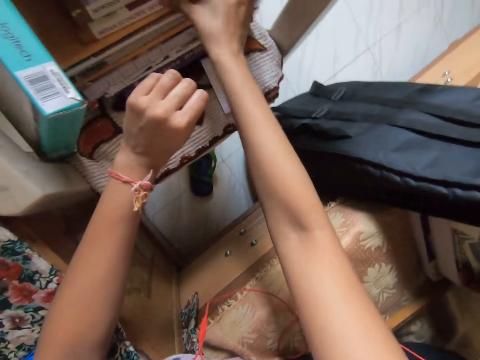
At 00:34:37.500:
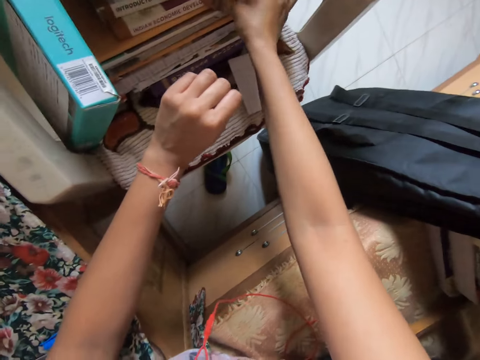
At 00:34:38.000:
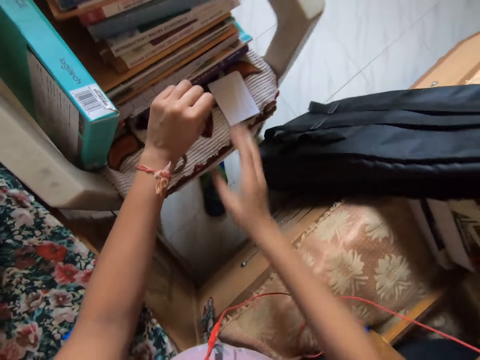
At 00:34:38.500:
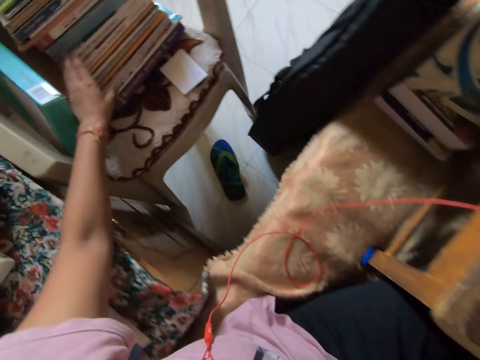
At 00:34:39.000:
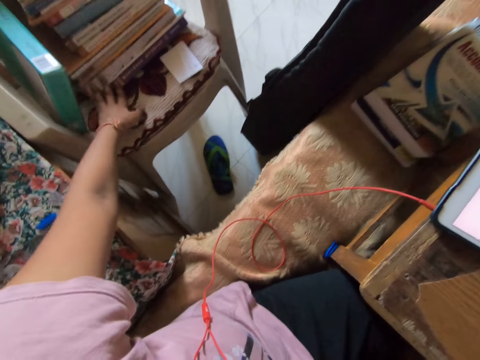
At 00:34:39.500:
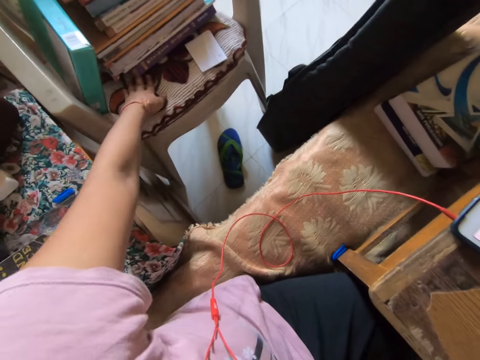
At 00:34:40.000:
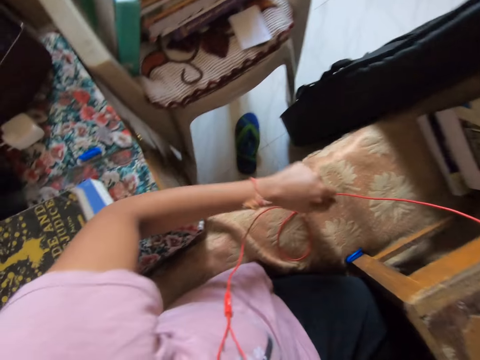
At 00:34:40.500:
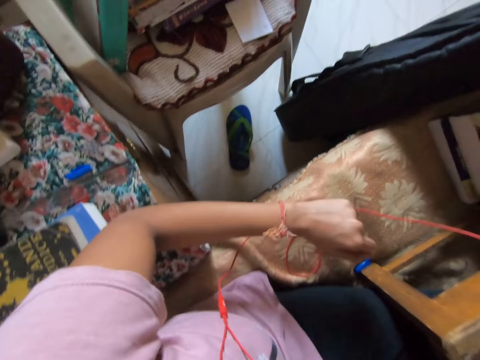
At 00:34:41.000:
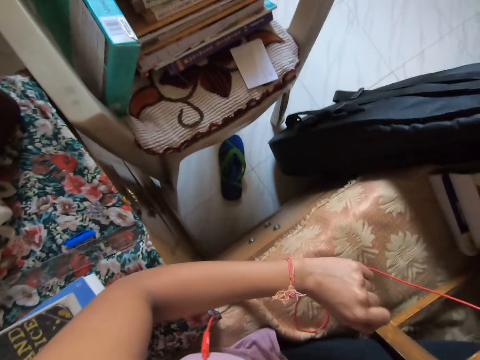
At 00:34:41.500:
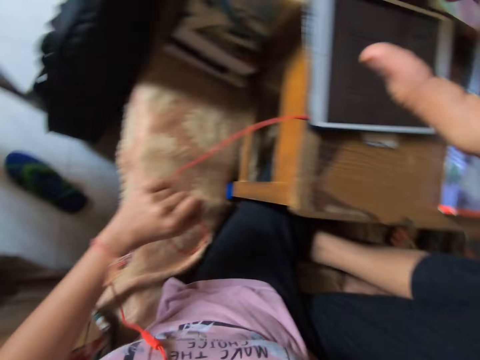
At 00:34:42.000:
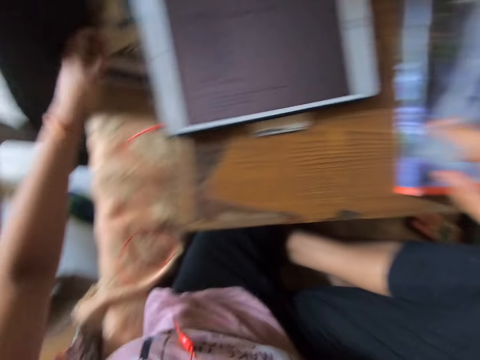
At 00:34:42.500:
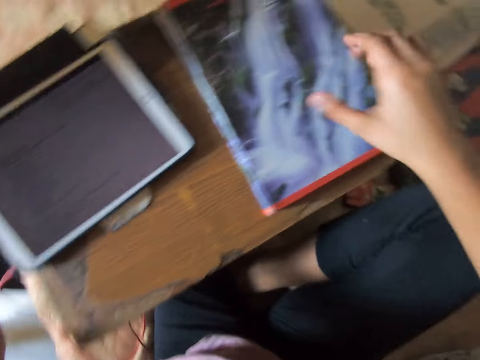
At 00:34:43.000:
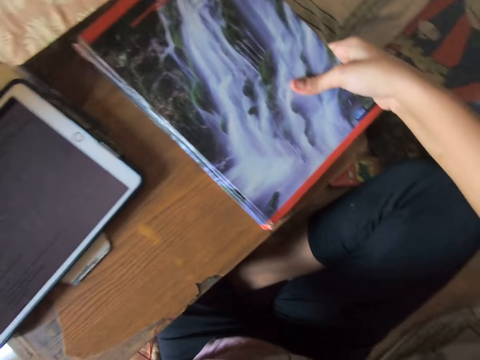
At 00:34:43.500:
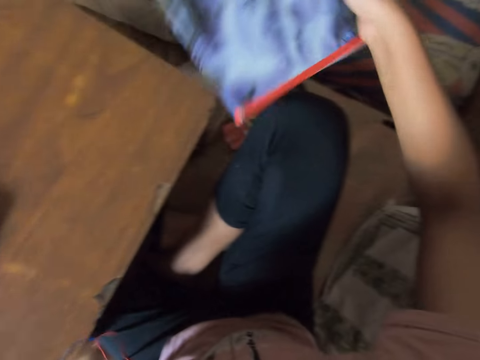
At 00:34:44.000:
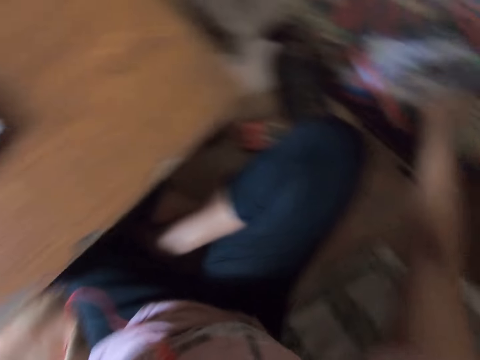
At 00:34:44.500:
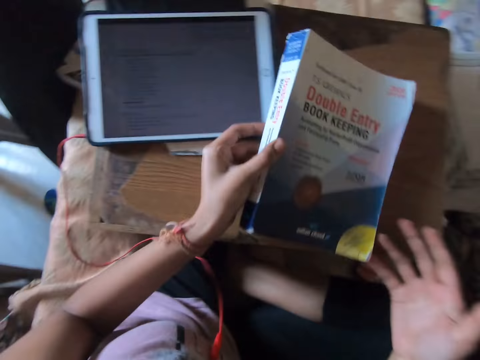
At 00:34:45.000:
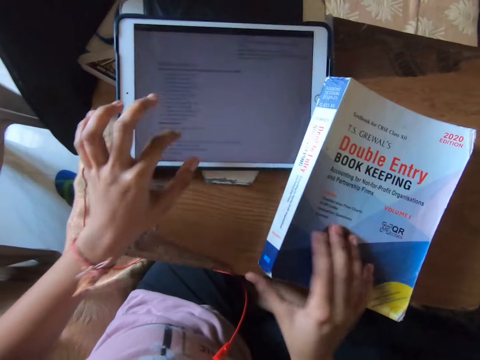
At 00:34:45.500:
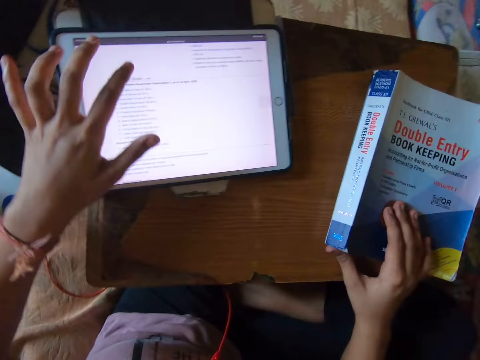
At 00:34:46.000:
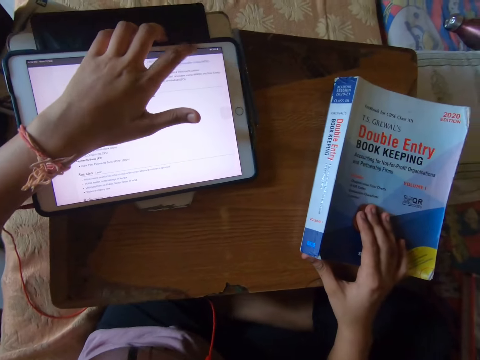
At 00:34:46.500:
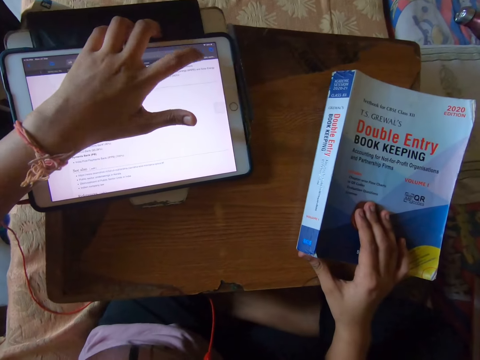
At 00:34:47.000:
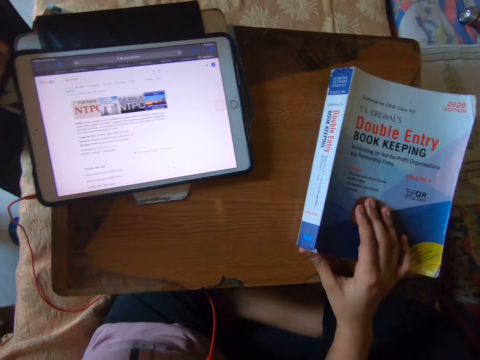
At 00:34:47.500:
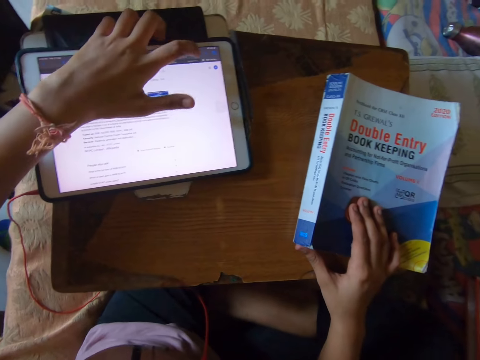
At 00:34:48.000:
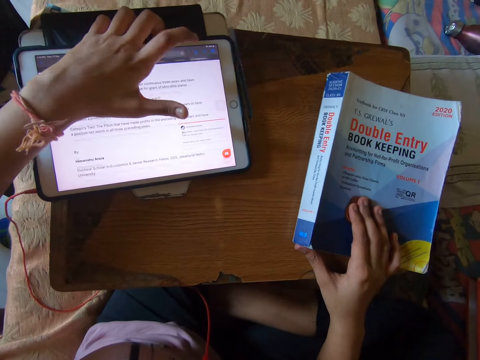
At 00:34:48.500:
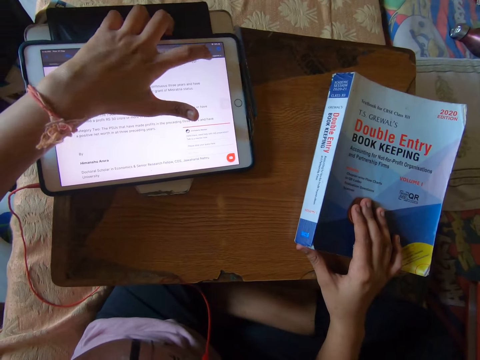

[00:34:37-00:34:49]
The camera wearer holds the books on the chair. He looks around. He turns around. He moves the books on the table or lap desk. He picks up a book on the lap desk. He drops the books in his right hand on the mattress. He turns around. He drops a textbook on the table. He operates a tablet. He moves a book on the lap desk. He operates the tablet.

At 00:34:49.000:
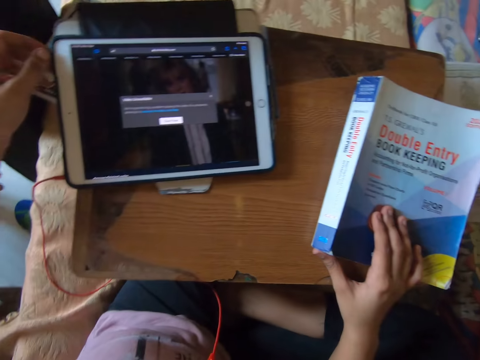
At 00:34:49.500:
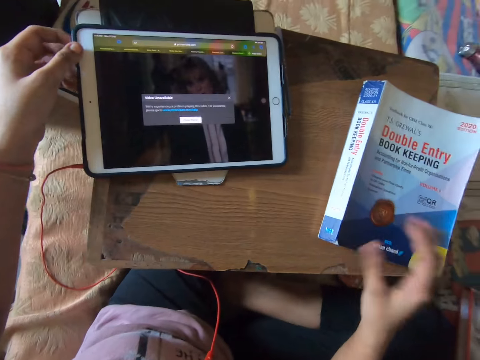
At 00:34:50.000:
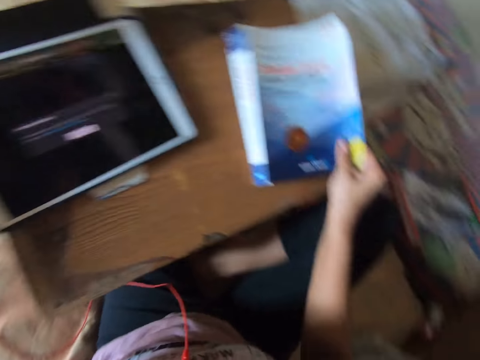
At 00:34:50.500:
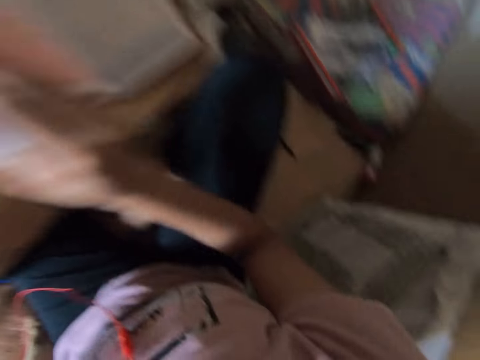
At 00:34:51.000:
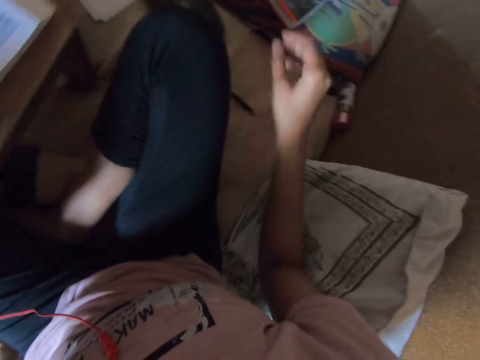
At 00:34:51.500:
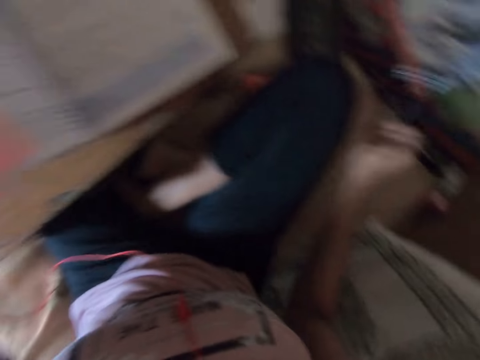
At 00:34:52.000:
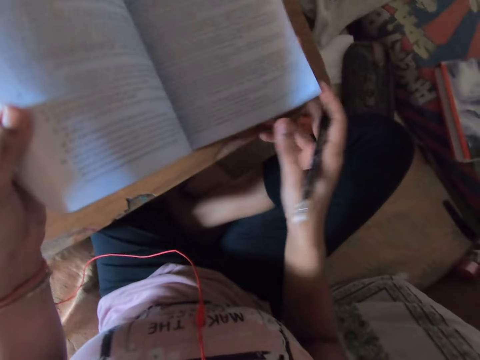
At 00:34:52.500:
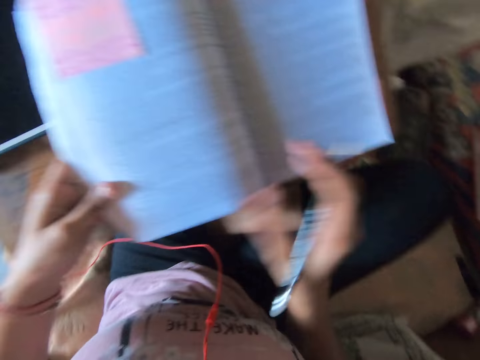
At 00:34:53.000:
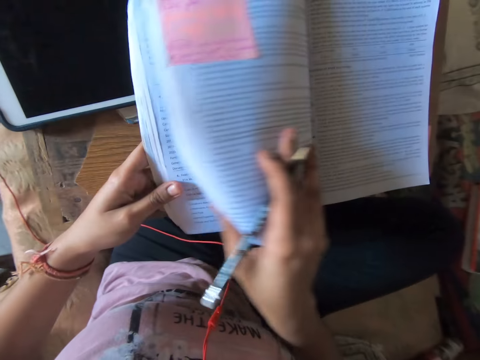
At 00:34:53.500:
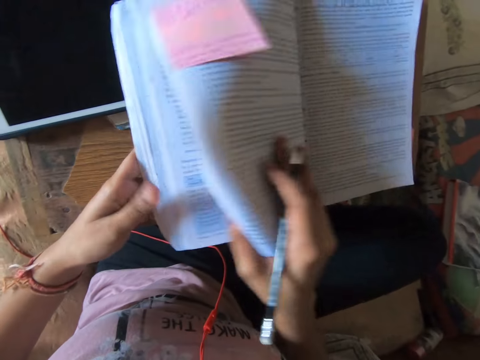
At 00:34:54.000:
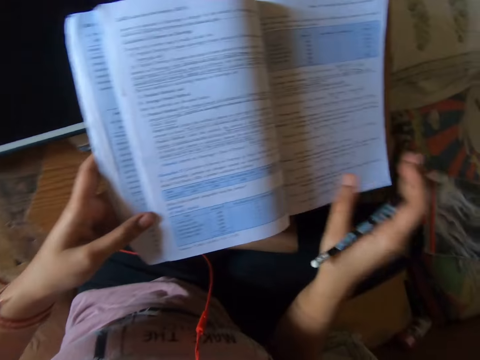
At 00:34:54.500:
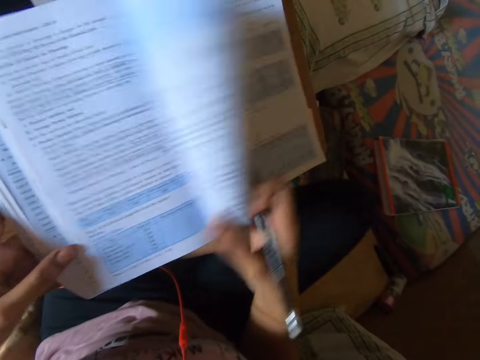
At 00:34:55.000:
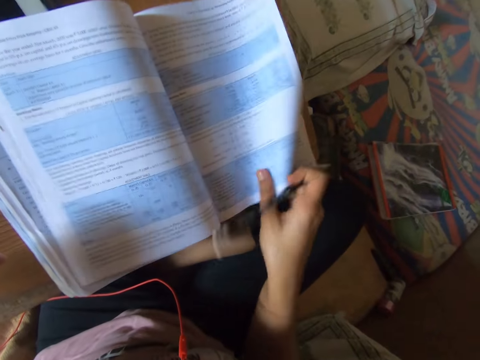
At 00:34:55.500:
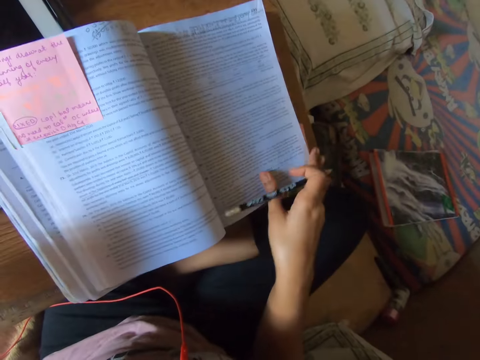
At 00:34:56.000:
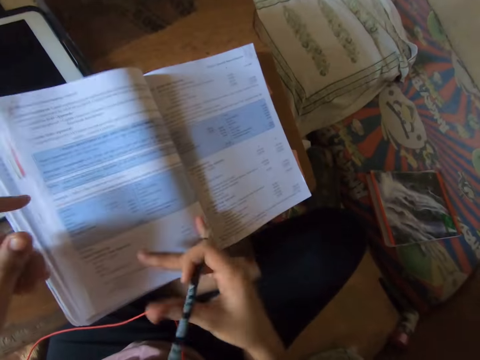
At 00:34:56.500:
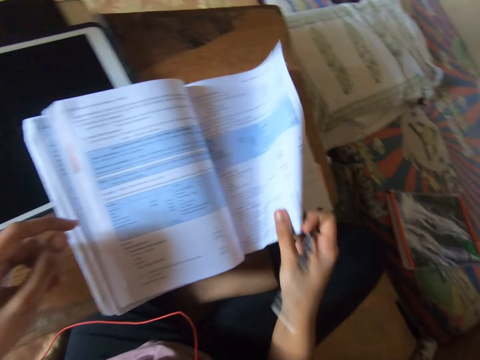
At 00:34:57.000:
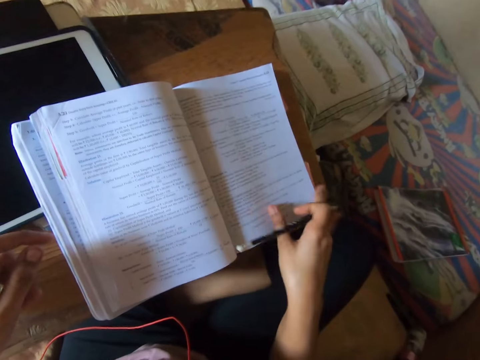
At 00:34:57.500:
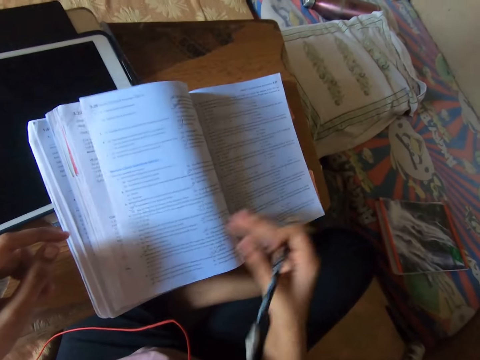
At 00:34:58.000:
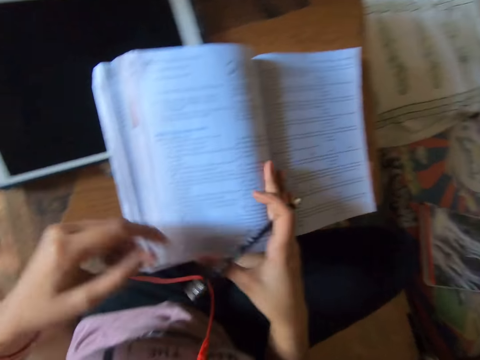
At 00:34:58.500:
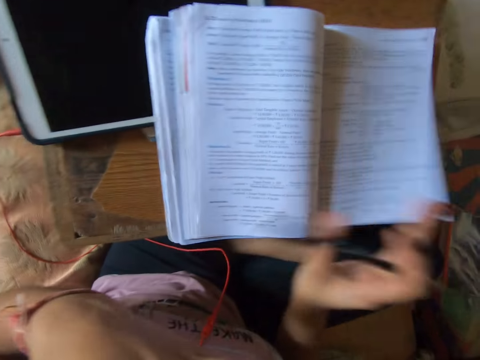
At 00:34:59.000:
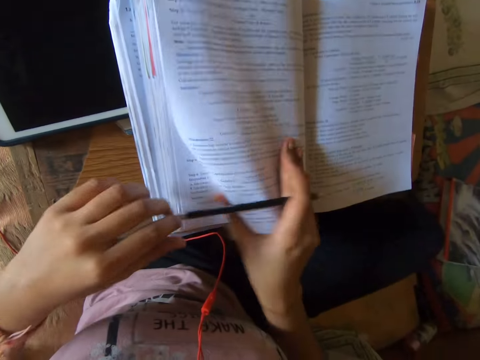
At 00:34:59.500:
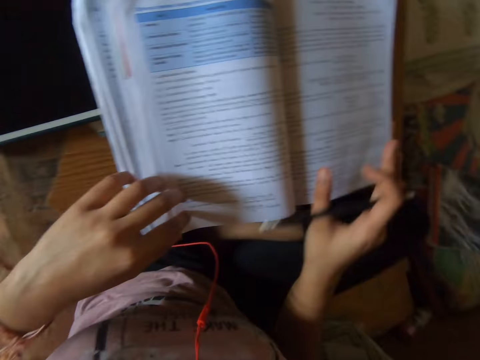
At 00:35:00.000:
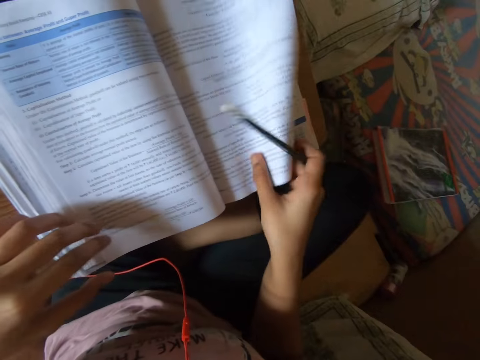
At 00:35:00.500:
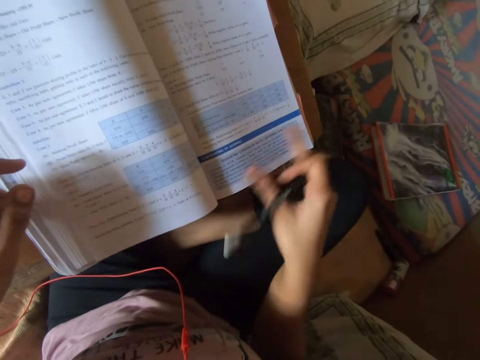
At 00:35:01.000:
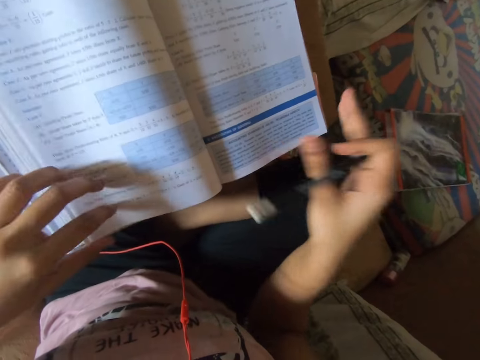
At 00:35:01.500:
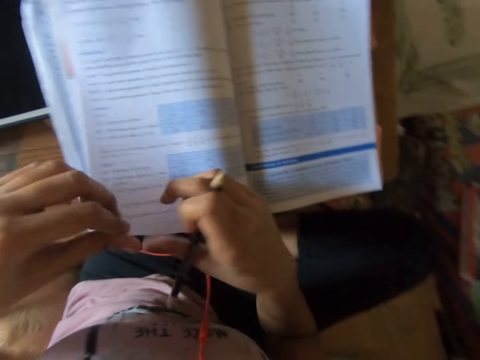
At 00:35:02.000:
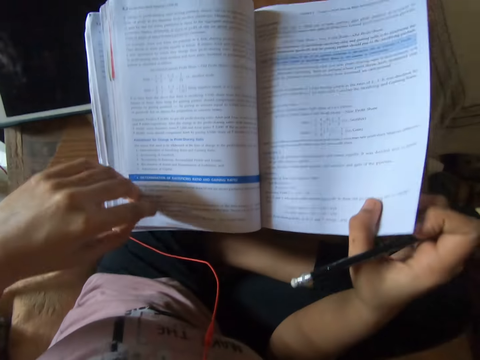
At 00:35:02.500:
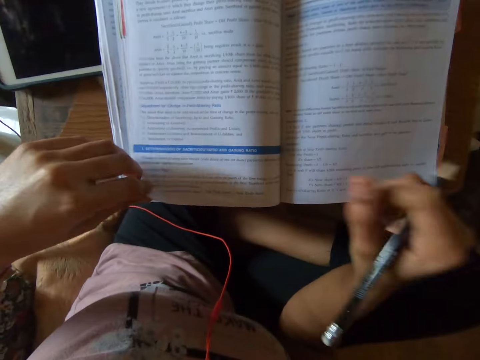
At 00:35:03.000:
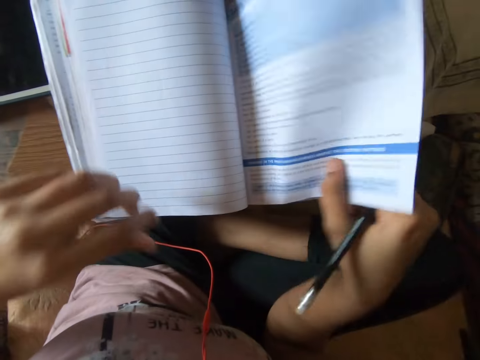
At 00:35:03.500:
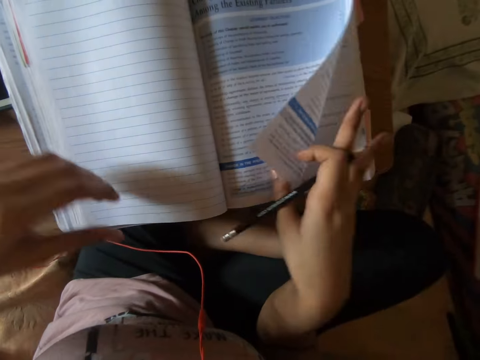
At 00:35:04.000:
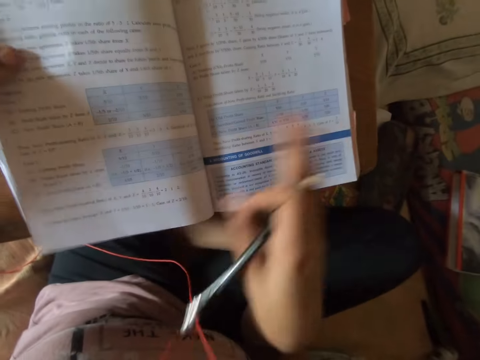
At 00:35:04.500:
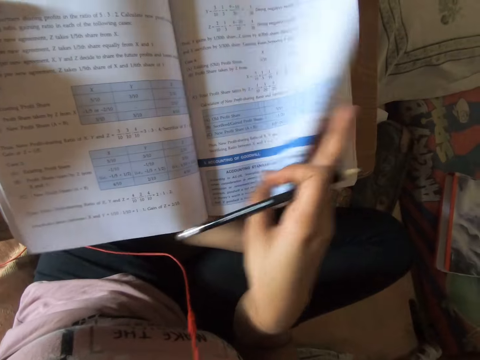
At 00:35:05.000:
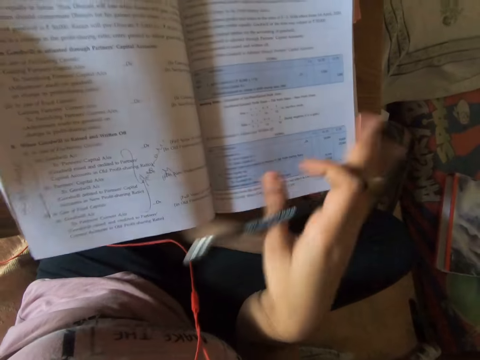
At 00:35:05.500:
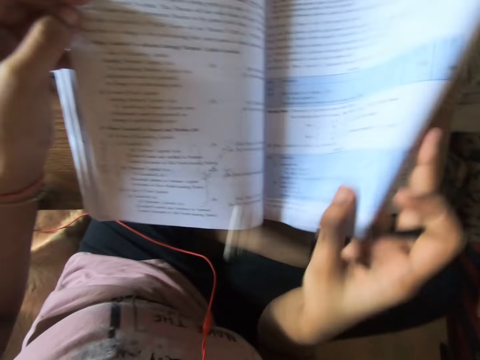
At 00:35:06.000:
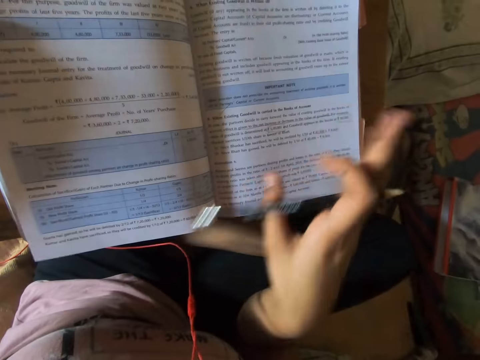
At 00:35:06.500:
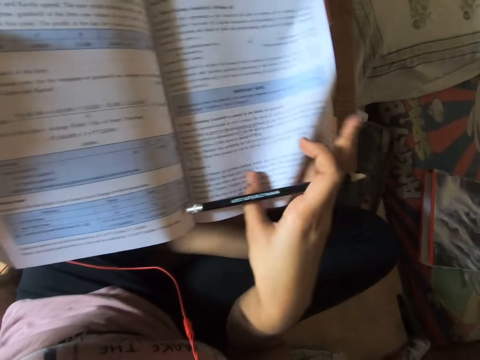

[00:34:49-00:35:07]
The camera wearer looks at the tablet. She opens the textbook. She picks up the pencil from the floor. She opens the book pages. She browses through the textbook. She touches her face. She opens the book pages. She holds the book. She opens the book pages.
